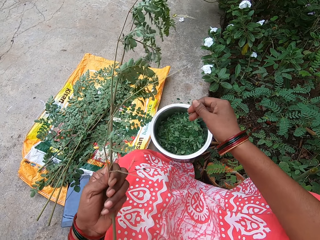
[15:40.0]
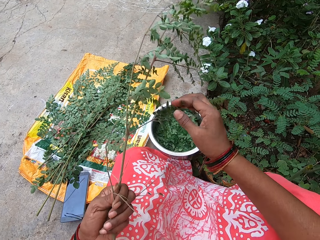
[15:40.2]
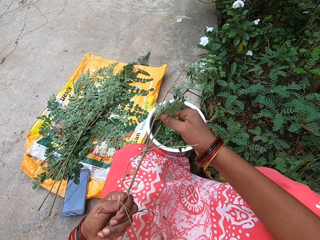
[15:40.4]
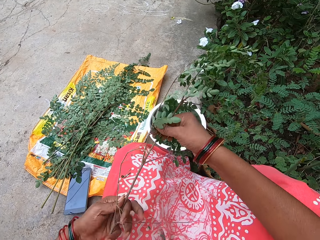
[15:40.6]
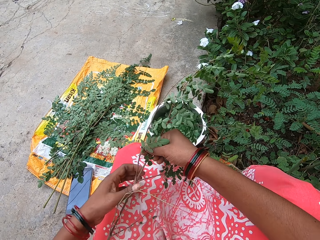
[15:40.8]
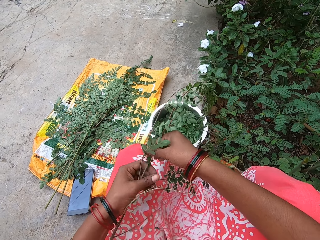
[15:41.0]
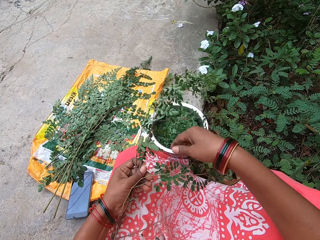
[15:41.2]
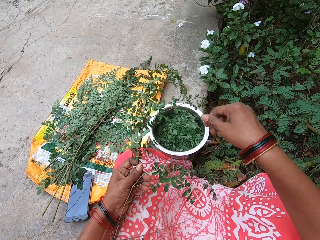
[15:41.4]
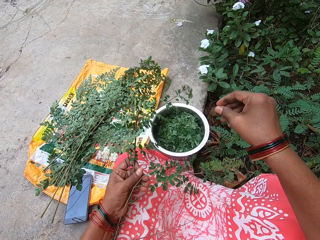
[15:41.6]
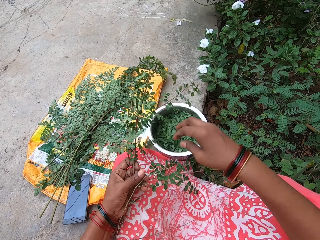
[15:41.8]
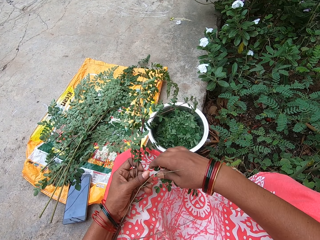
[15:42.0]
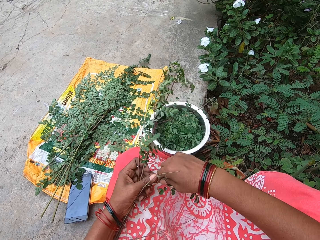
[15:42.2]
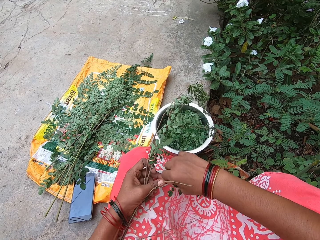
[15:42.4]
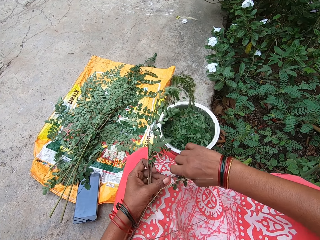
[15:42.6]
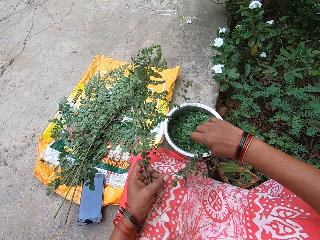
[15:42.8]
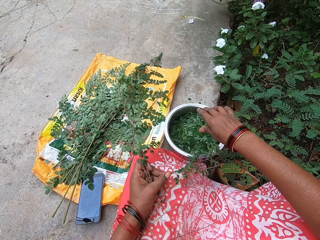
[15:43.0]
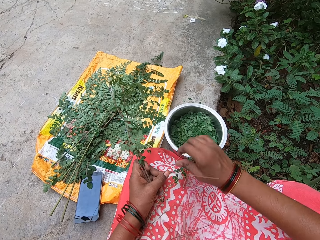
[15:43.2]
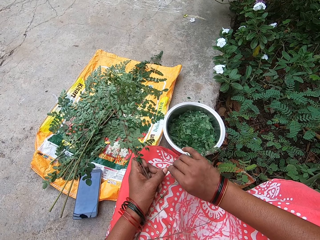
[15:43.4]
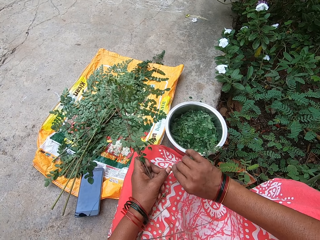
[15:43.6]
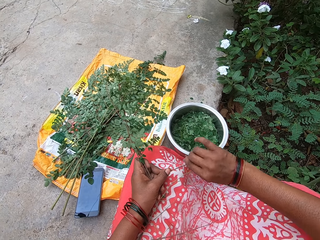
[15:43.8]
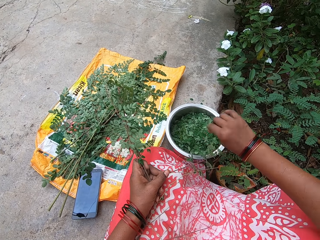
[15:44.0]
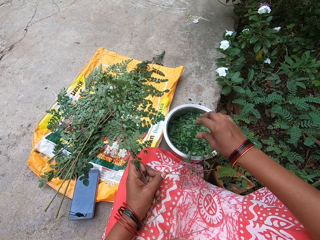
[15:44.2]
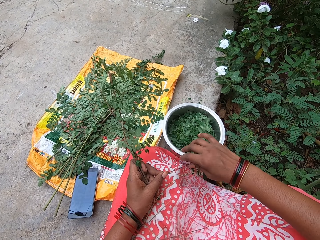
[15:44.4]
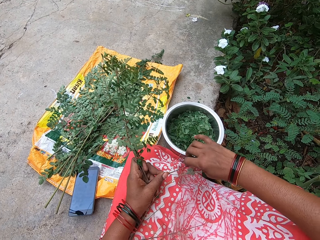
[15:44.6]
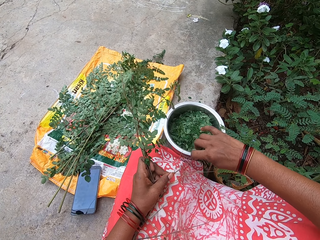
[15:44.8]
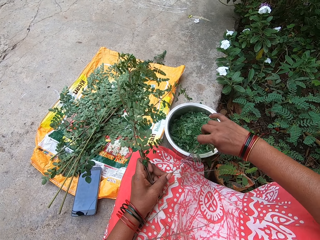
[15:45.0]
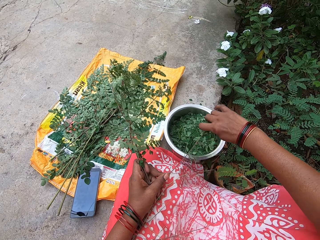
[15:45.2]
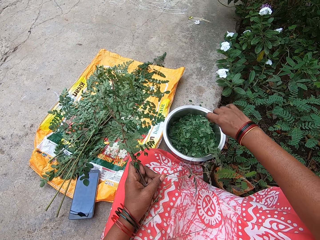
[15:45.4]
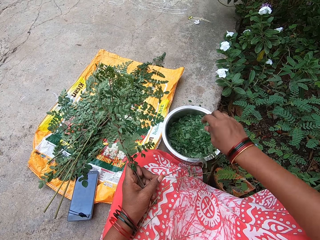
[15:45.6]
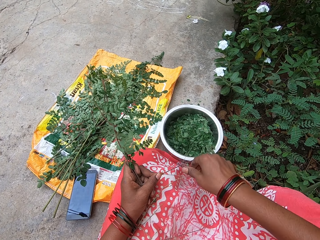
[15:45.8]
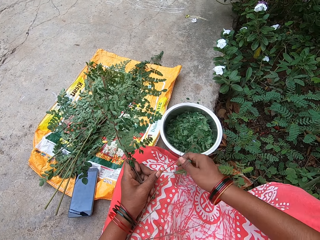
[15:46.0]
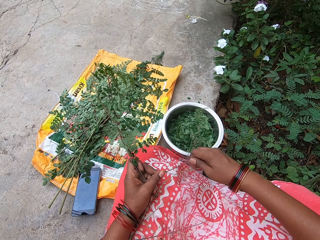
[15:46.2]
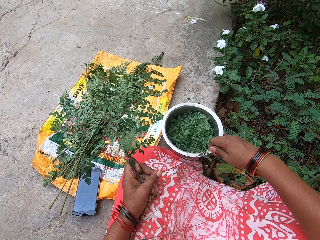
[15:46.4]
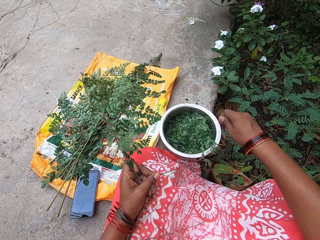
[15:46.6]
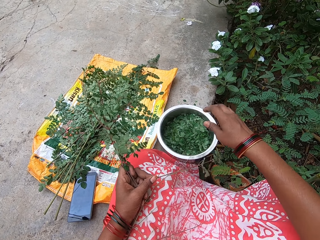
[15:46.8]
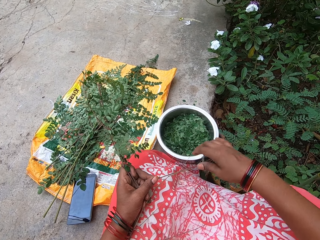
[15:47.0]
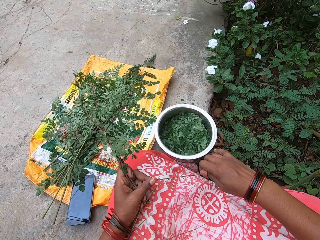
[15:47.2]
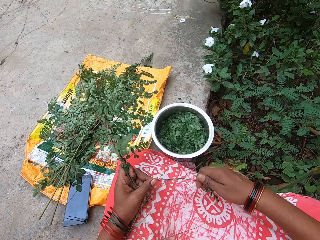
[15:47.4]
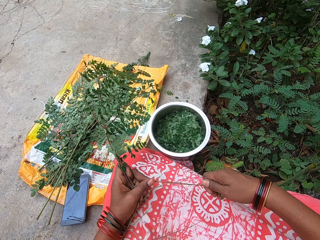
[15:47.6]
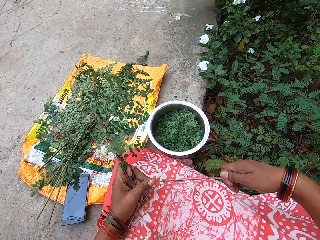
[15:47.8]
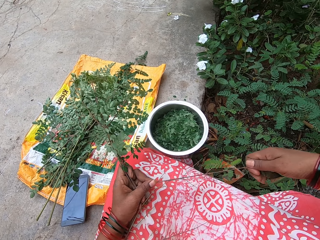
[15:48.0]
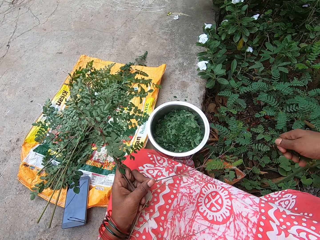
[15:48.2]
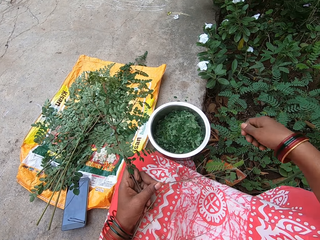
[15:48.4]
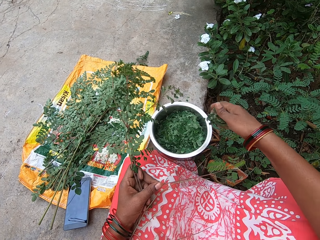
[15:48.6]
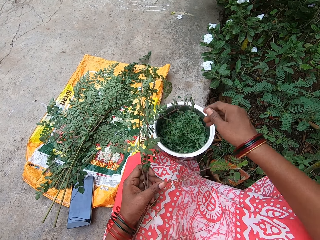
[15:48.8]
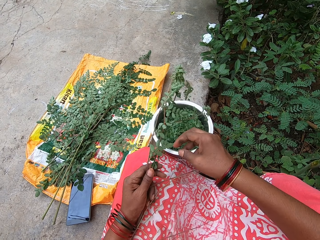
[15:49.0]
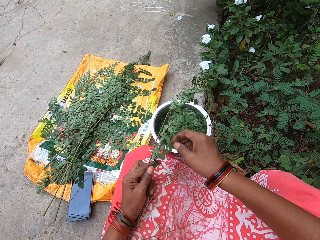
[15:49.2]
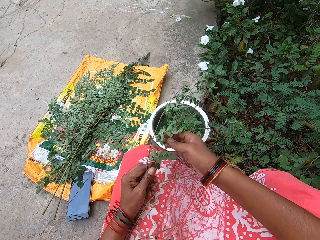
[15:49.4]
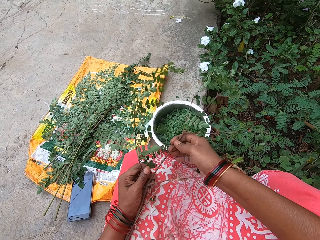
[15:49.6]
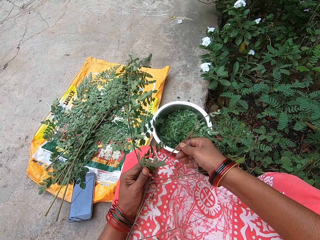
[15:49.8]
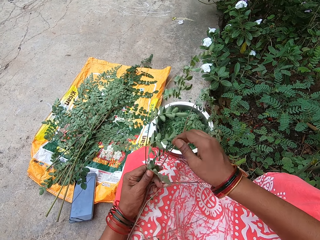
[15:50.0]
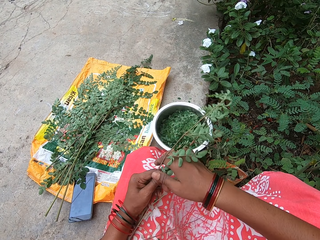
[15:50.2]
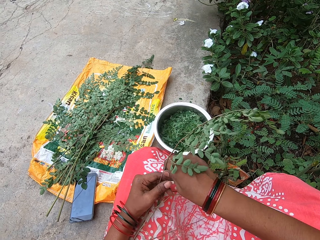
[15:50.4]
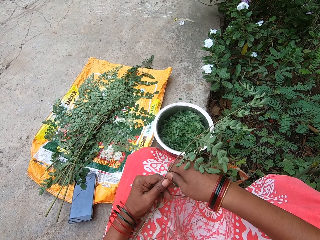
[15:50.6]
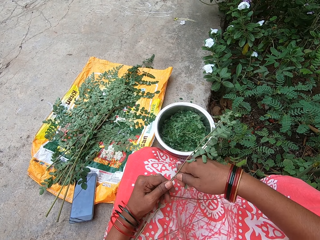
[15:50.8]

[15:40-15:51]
The camera wearer drops the leaves in her right hand into a bowl on the floor. She plucks leaves from the stem of a parsley leaf in her left hand with her right hand. She drops the leaves in her right hand into the bowl on the floor. She plucks leaves from the stem of the parsley leaf in her left hand with her right hand. She drops the leaves in her right hand into the bowl on the floor. She plucks leaves from the stem of the parsley leaf in her left hand with her right hand. She drops the leaves in her right hand into the bowl on the floor. She plucks leaves from the stem of the parsley leaf in her left hand with her right hand. She drops the leaves in her right hand into the bowl on the floor. She plucks leaves from the stem of the parsley leaf in her left hand with her right hand. She drops the leaves in her right hand into the bowl on the floor.

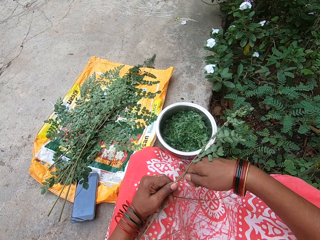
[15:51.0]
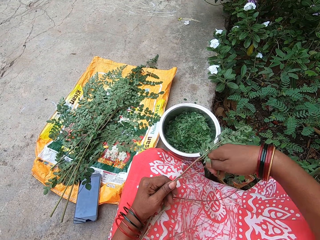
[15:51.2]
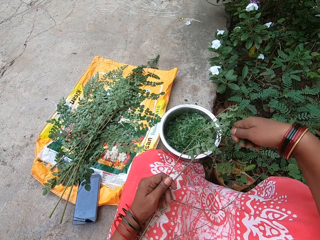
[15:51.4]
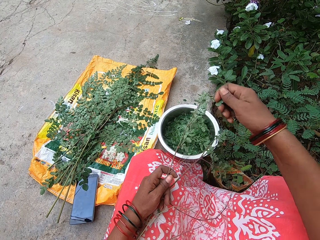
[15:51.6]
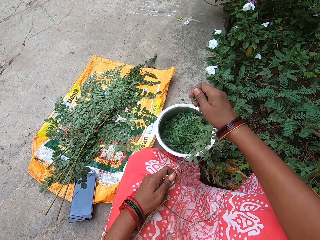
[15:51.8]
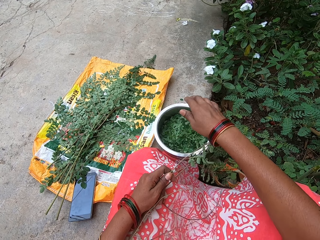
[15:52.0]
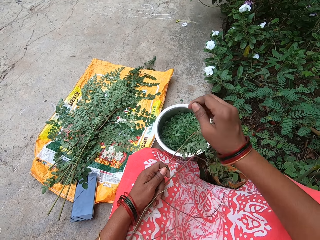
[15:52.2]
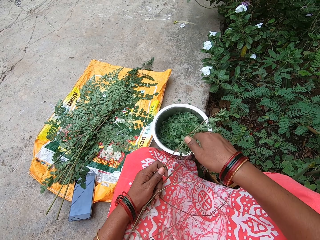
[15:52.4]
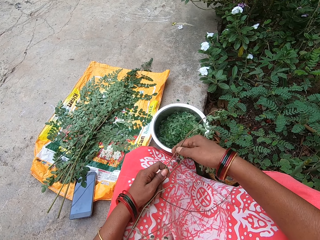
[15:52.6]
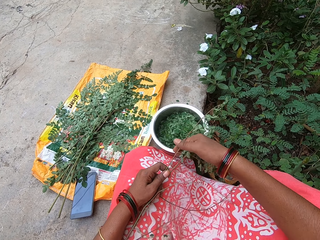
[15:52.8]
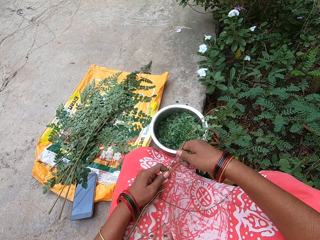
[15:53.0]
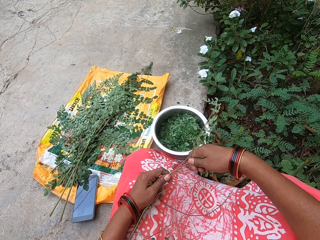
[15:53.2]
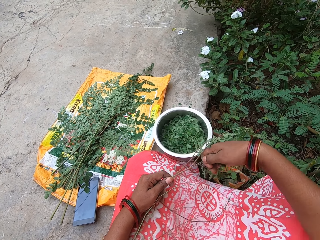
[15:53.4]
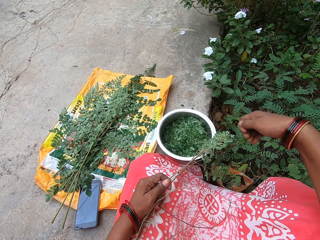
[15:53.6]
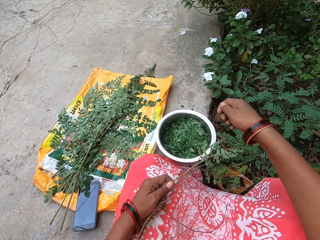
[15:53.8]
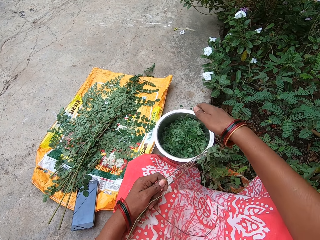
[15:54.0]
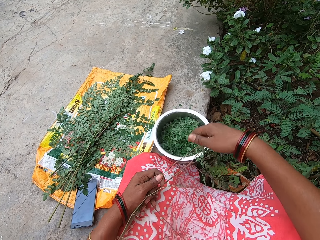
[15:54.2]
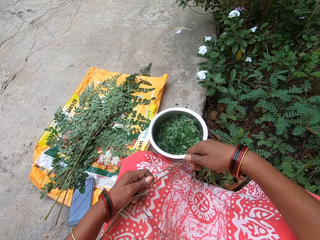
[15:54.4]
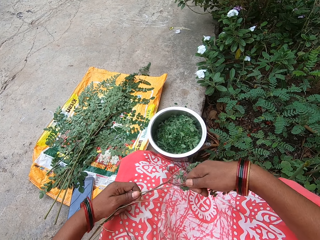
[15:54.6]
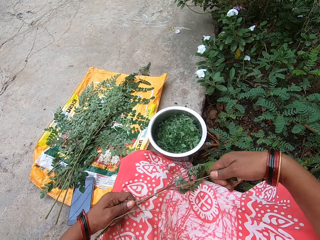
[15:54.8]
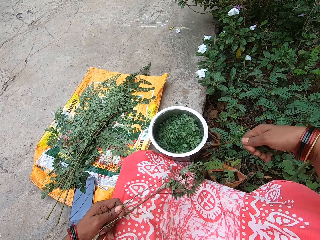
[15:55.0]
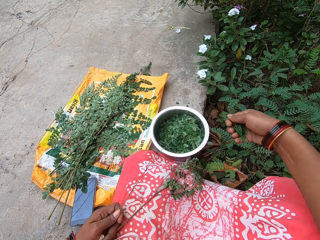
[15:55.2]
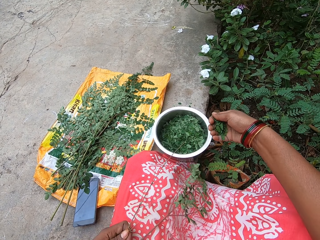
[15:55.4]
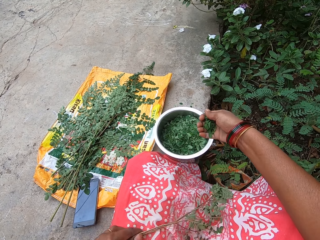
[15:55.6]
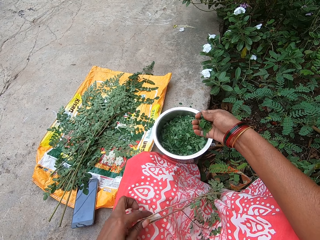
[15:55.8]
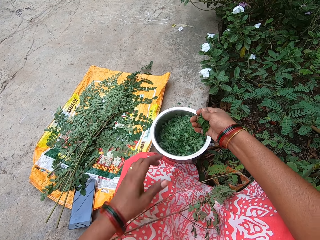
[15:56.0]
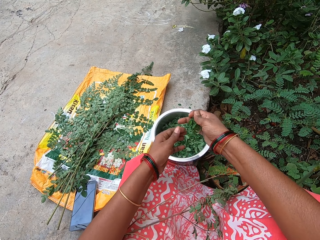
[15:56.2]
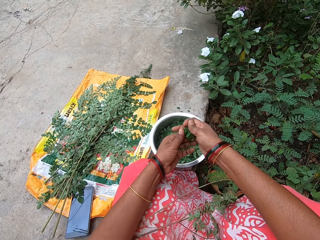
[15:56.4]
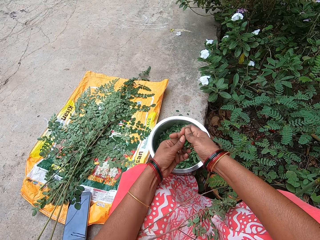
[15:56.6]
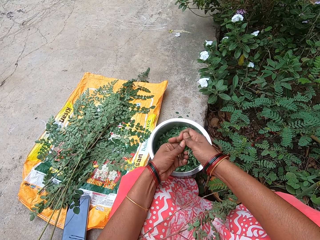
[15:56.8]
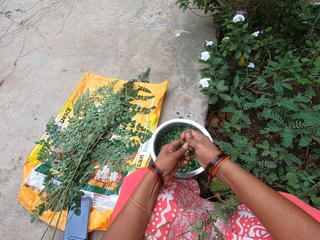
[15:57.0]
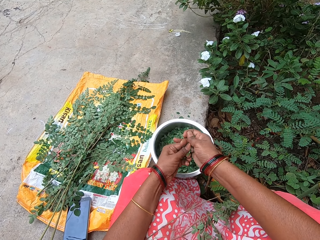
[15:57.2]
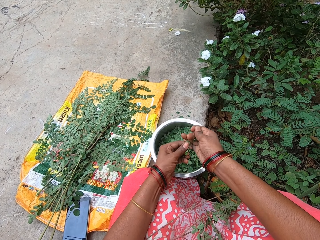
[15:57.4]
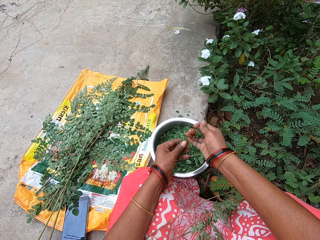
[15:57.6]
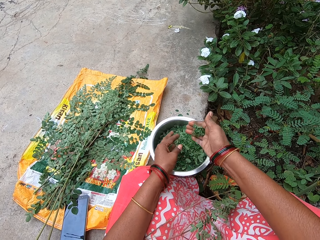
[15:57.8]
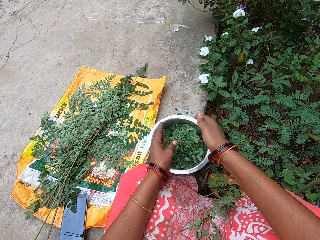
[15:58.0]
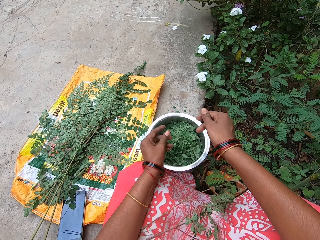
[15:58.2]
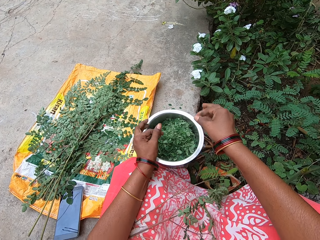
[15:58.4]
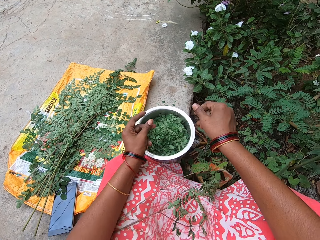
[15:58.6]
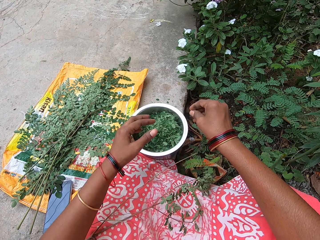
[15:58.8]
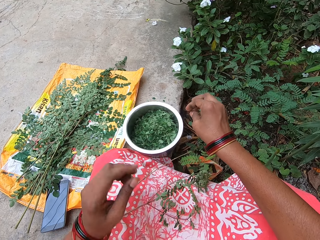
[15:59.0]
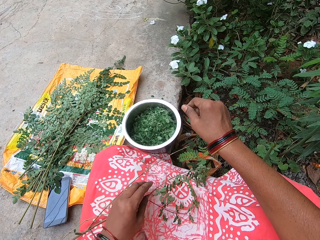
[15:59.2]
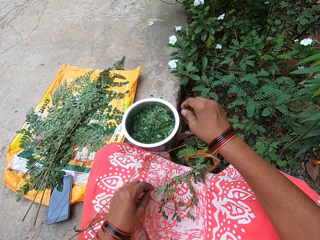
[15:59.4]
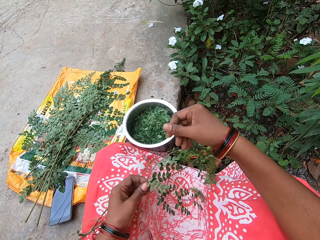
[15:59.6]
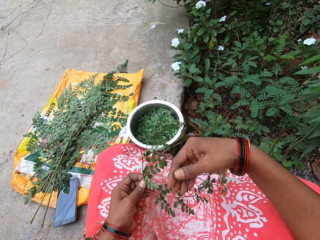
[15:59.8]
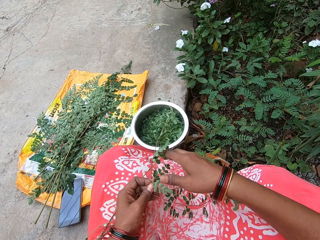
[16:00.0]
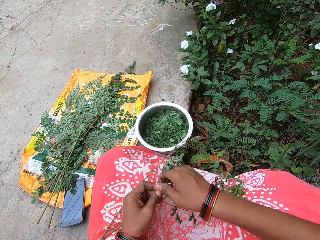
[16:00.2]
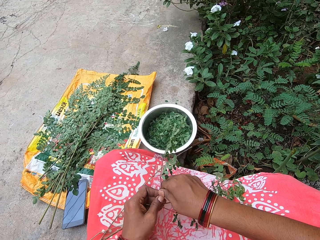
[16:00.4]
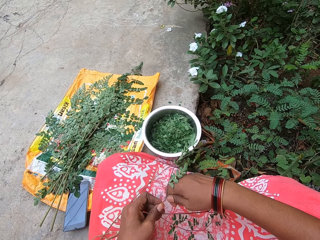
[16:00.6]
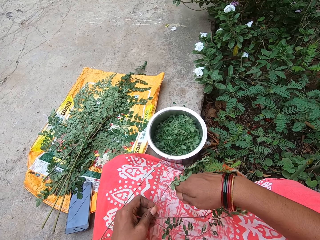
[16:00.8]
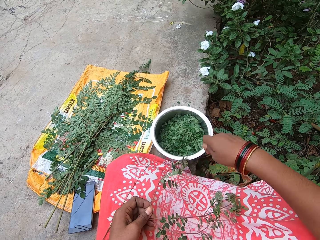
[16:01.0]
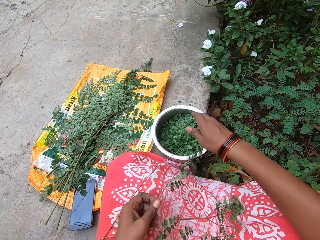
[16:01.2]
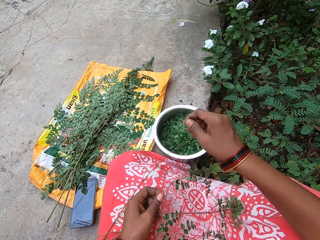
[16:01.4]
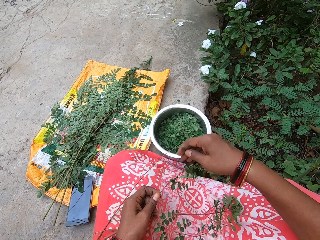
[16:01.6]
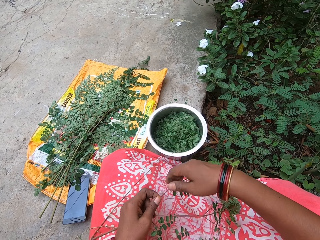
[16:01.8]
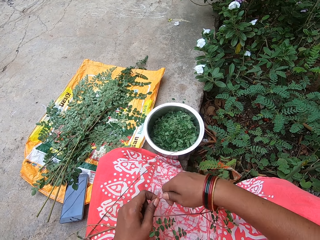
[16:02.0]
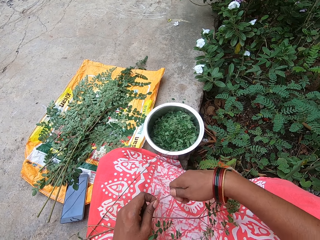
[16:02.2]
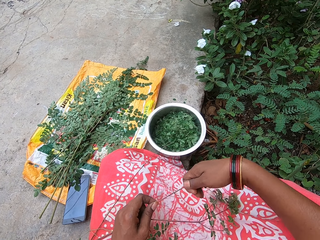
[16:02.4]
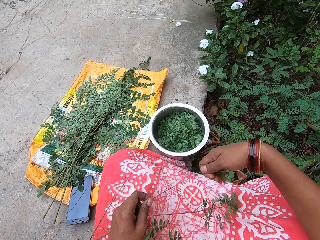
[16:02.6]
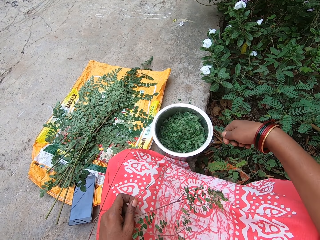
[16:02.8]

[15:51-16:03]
The camera wearer plucks leaves from the stem of a parsley leaf in her left hand with her right hand. She drops the leaves in her right hand into a bowl on the floor. She plucks leaves from the stem of the parsley leaf in her left hand with her right hand. She drops the leaves in her right hand into the bowl on the floor. She plucks leaves from the stem of the parsley leaf in her left hand with her right hand. She splits the leaves in her hands. She drops the leaves in her hands into the bowl on the floor. She picks the stem or branch of the parsley leaf on her lap with her left hand. She plucks leaves from the stem of the parsley leaf in her left hand with her right hand. She drops the leaves in her right hand into the bowl on the floor. She shells leaves from the branch.
